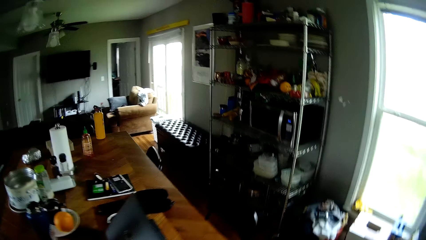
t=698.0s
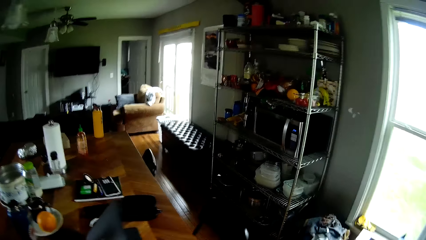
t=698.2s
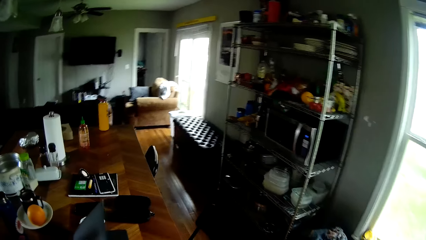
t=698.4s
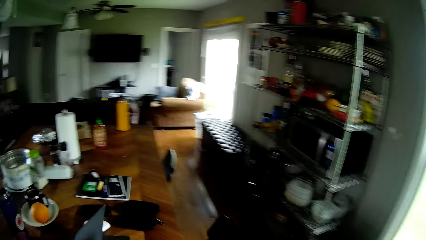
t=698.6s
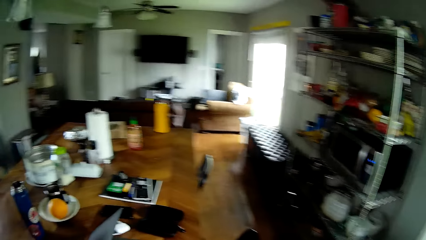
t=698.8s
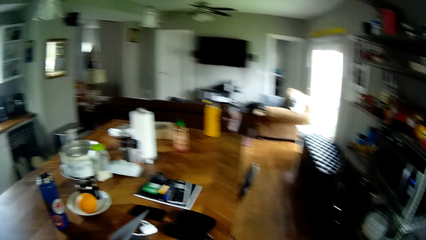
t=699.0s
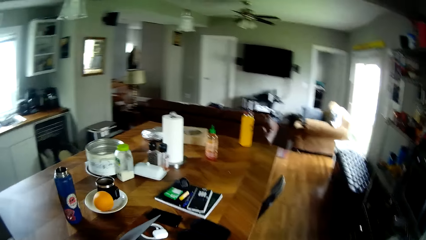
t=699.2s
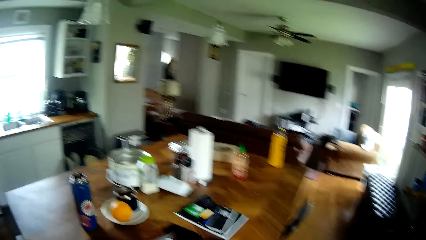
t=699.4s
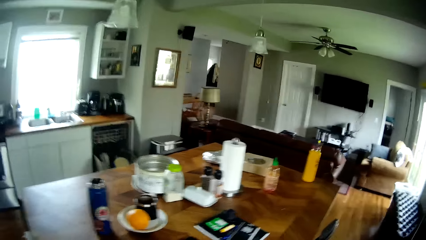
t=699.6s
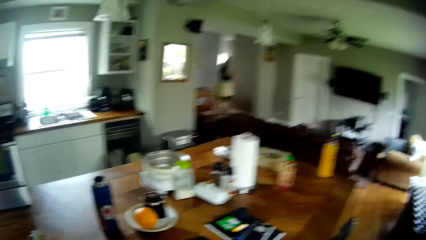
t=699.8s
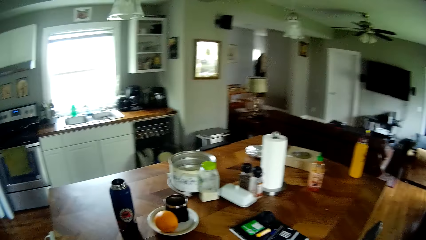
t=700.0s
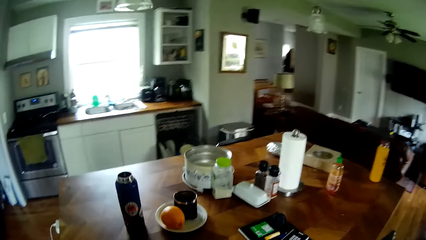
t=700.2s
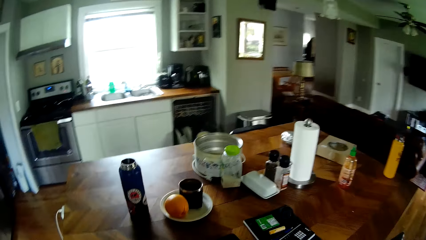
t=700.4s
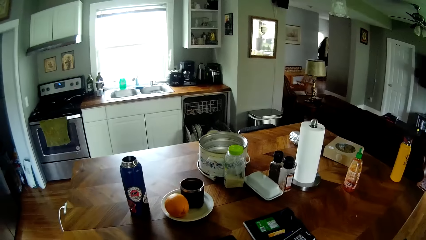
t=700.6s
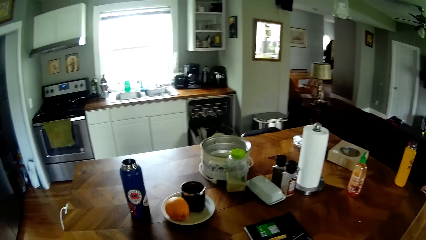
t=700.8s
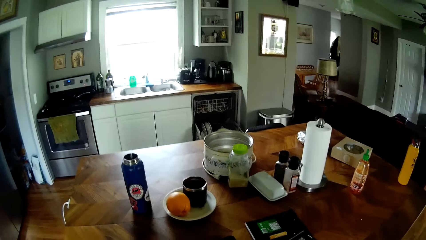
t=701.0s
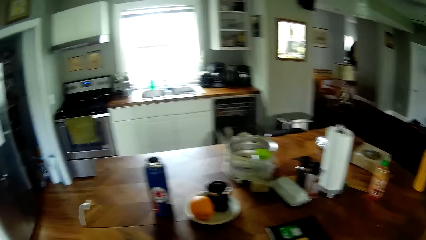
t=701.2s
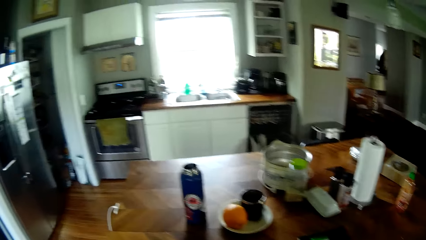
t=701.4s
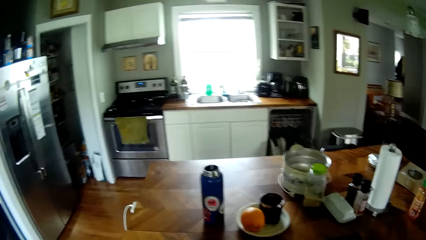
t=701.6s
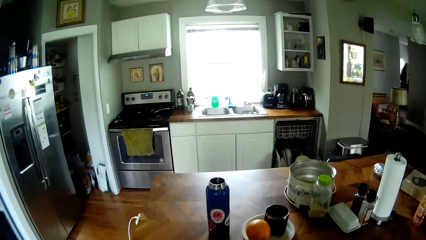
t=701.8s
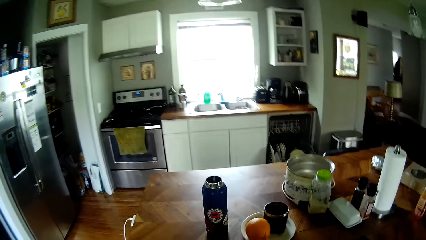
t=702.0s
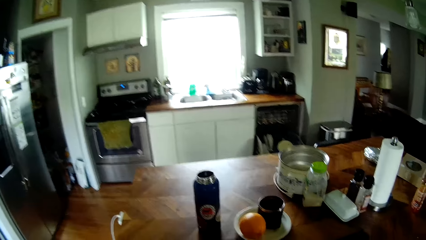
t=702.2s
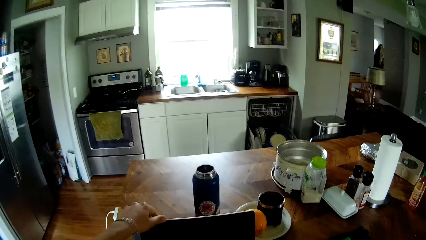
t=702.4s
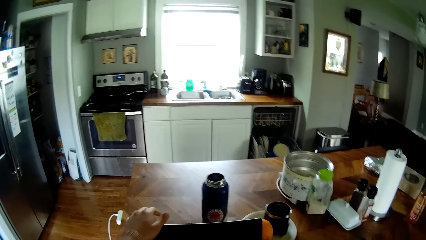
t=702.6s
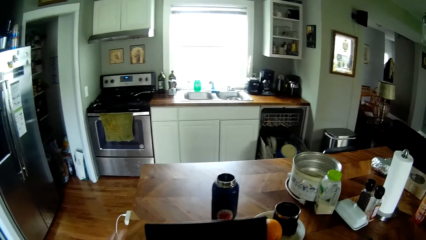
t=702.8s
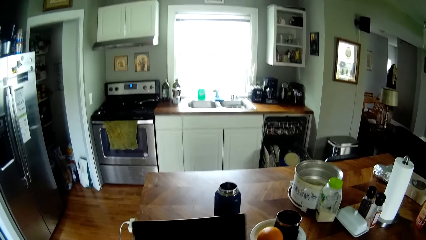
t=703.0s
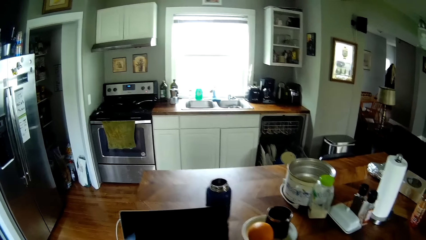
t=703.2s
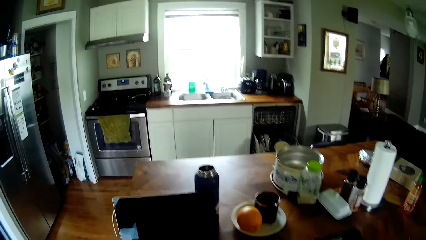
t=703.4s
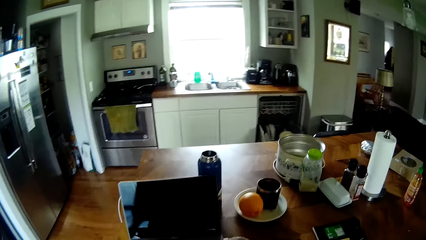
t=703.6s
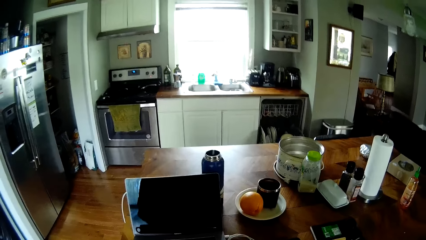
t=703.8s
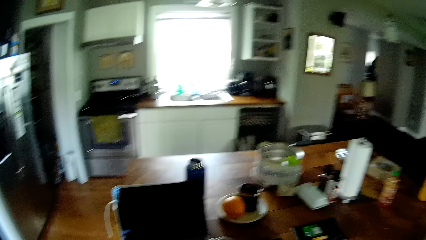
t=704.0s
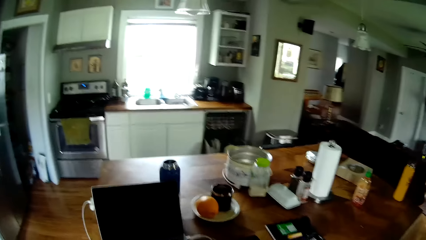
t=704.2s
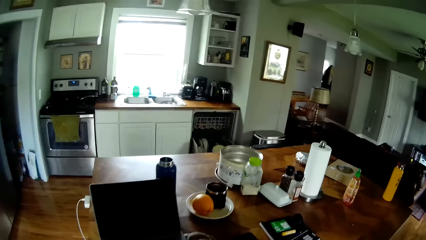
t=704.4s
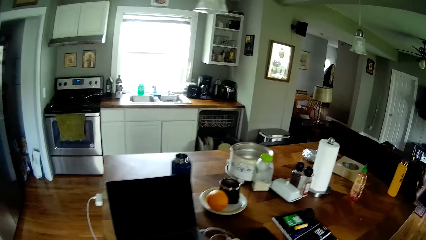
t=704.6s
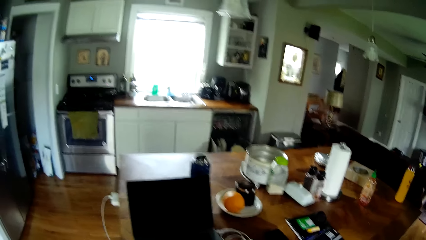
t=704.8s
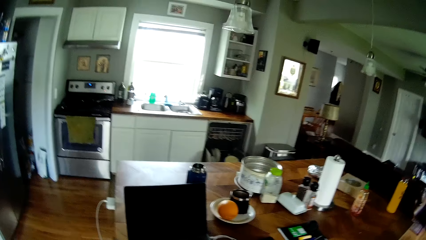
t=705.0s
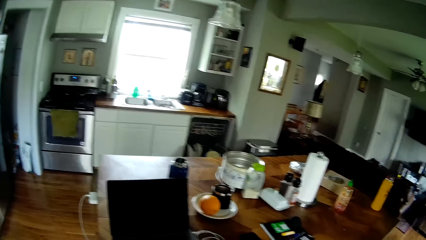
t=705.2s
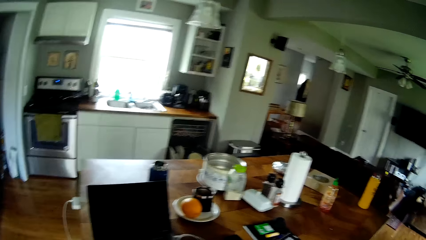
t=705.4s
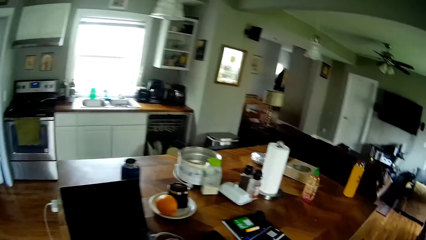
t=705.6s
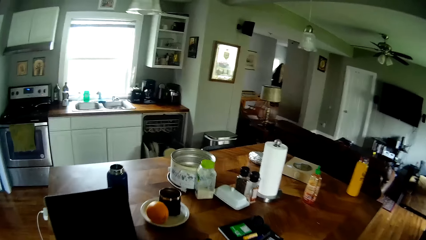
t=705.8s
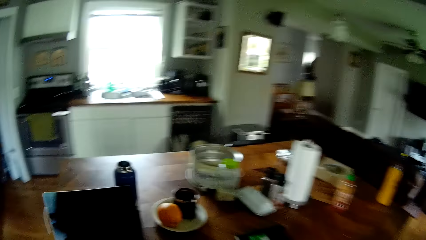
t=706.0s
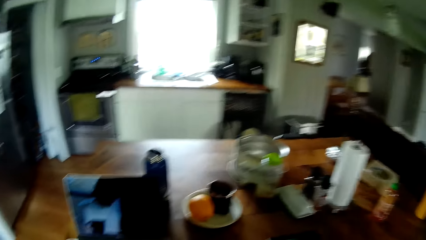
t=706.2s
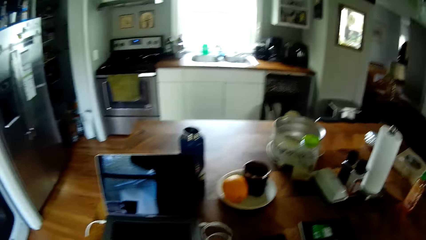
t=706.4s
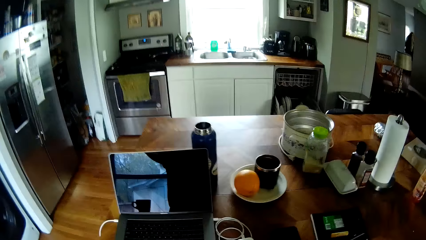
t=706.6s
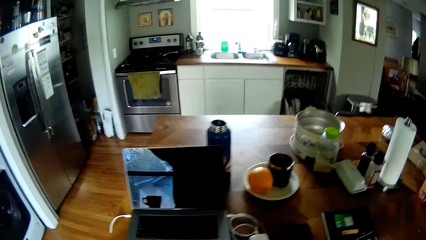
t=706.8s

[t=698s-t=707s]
The camera wearer hits the cup on the table. He hits the cup on the table again. He opens a laptop on the kitchen table with his left hand. He looks around.
